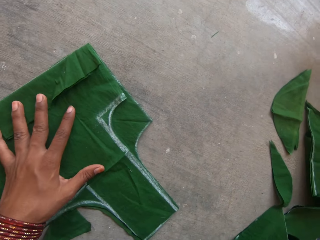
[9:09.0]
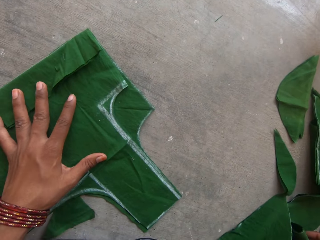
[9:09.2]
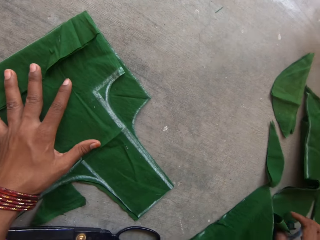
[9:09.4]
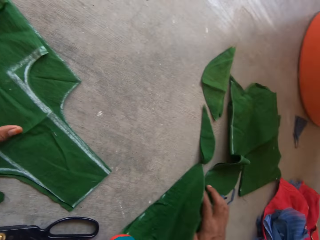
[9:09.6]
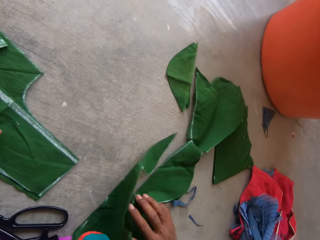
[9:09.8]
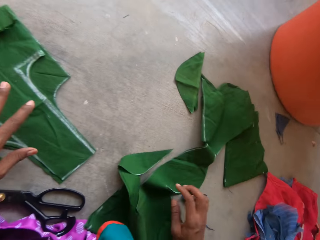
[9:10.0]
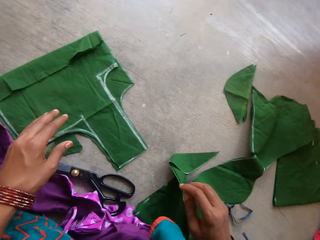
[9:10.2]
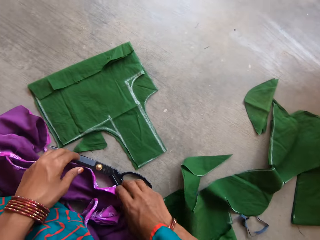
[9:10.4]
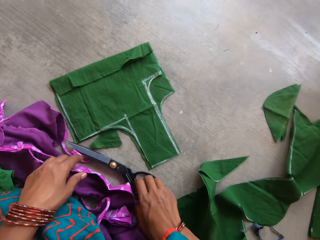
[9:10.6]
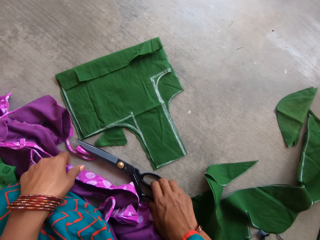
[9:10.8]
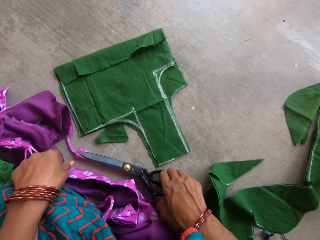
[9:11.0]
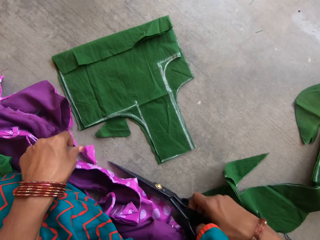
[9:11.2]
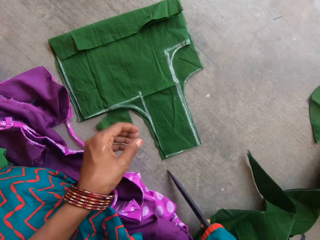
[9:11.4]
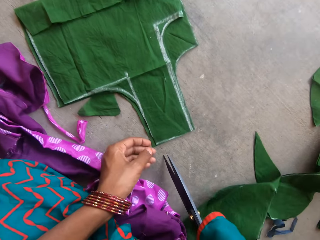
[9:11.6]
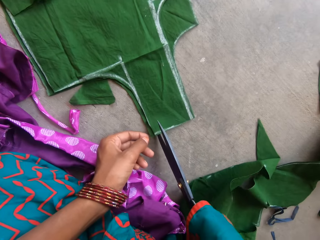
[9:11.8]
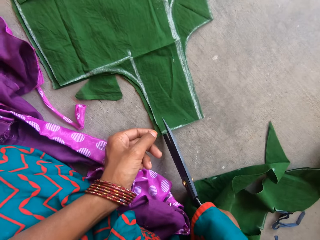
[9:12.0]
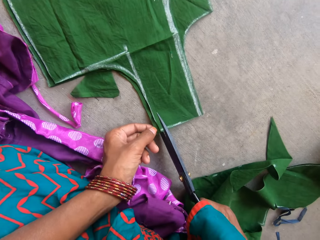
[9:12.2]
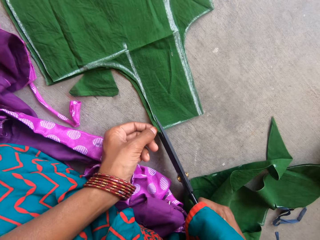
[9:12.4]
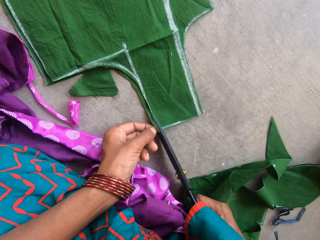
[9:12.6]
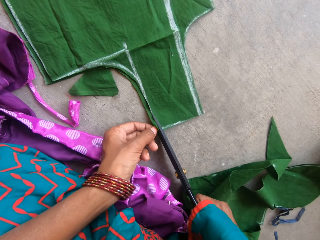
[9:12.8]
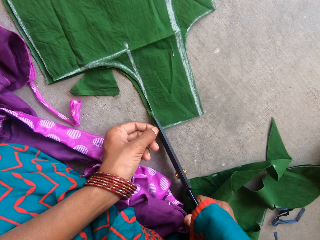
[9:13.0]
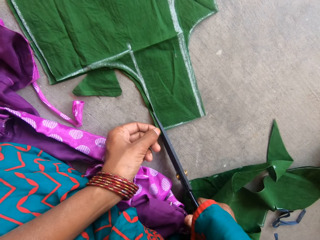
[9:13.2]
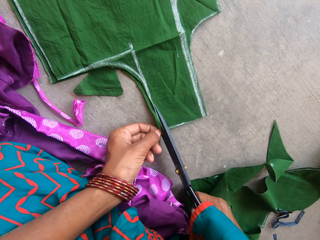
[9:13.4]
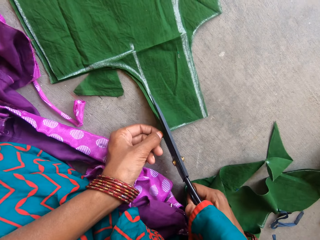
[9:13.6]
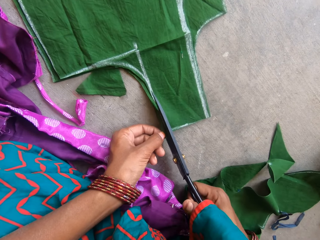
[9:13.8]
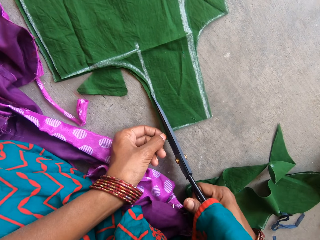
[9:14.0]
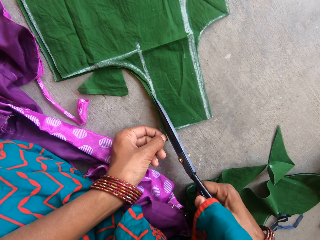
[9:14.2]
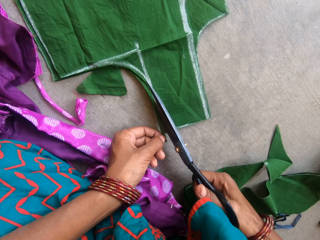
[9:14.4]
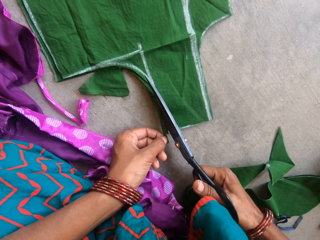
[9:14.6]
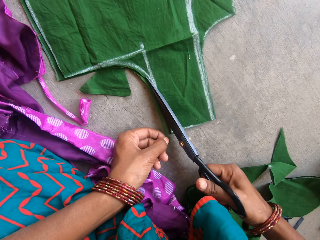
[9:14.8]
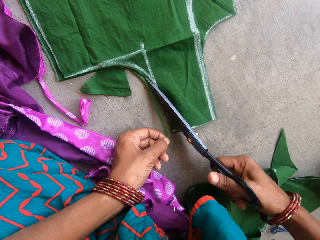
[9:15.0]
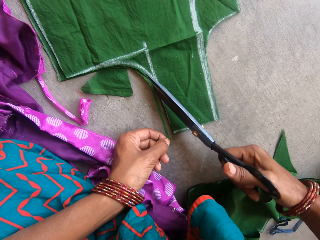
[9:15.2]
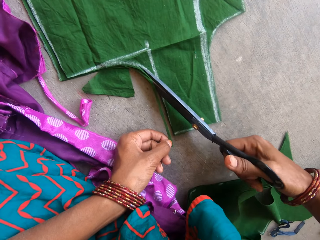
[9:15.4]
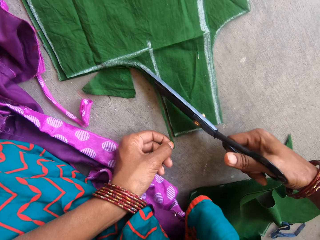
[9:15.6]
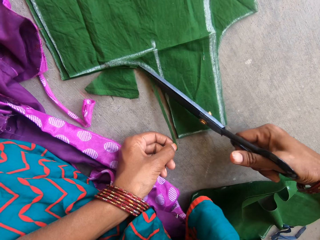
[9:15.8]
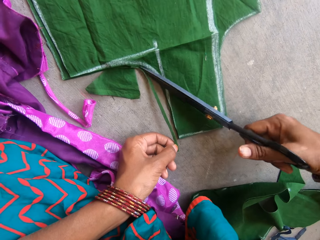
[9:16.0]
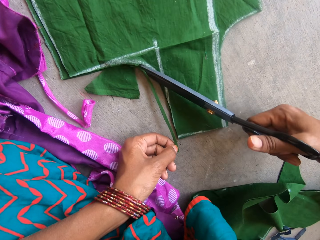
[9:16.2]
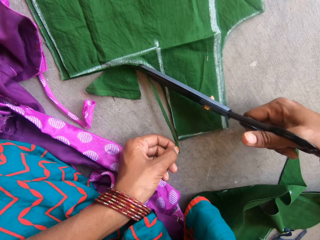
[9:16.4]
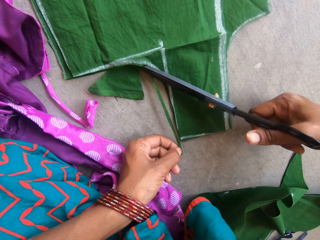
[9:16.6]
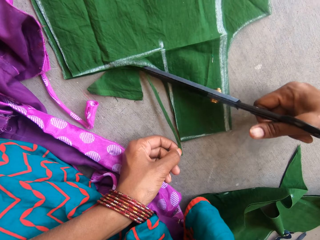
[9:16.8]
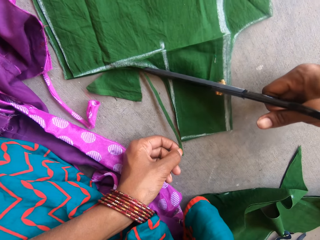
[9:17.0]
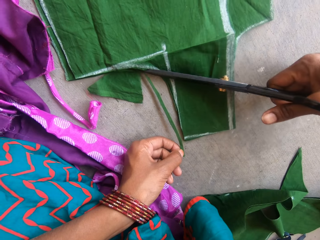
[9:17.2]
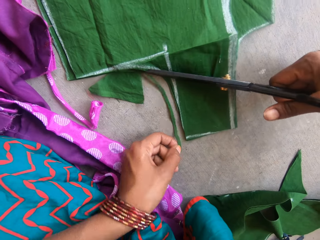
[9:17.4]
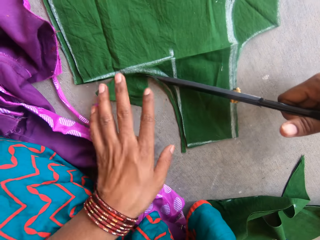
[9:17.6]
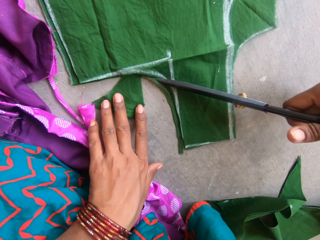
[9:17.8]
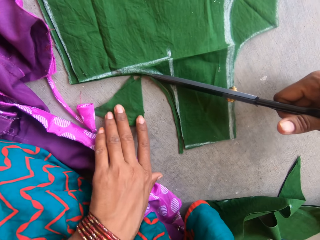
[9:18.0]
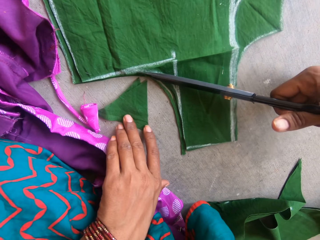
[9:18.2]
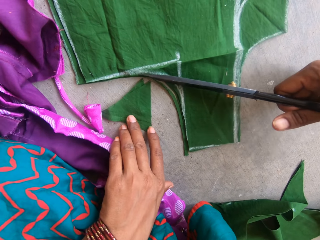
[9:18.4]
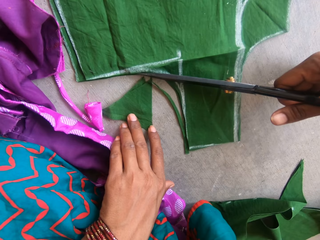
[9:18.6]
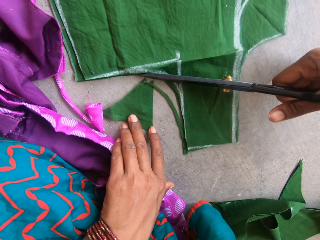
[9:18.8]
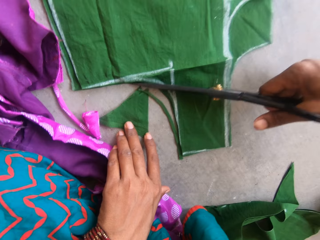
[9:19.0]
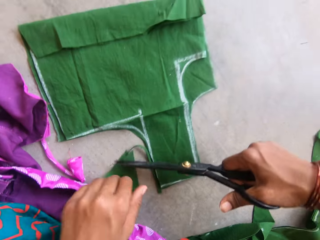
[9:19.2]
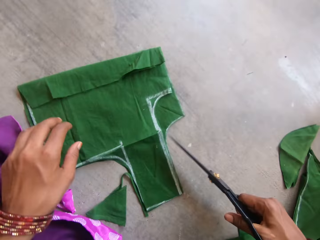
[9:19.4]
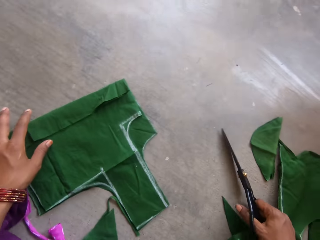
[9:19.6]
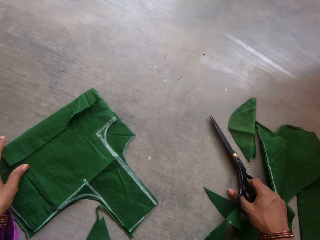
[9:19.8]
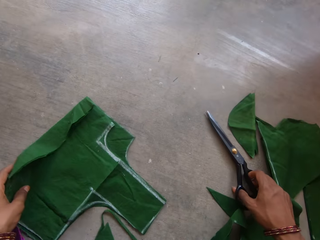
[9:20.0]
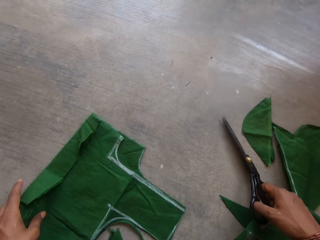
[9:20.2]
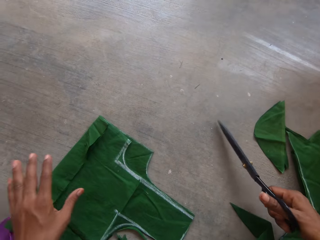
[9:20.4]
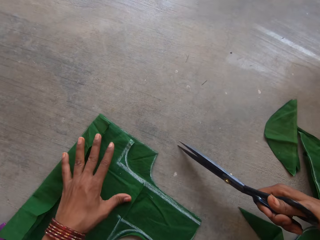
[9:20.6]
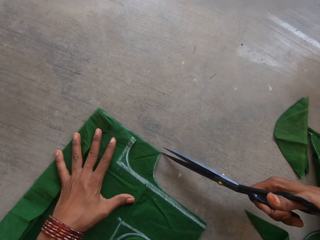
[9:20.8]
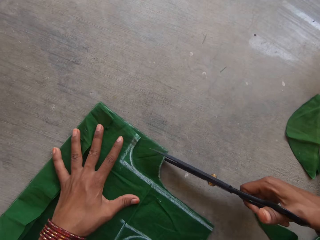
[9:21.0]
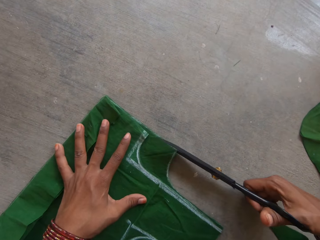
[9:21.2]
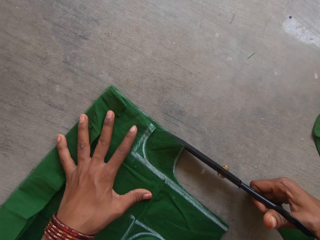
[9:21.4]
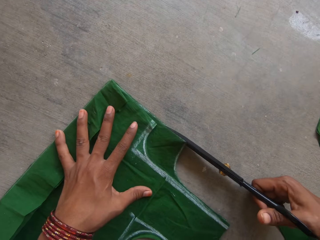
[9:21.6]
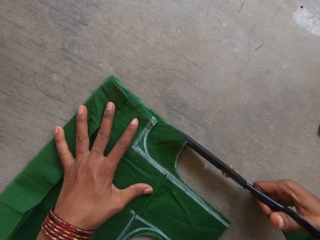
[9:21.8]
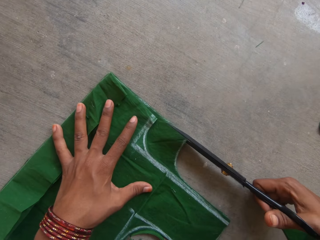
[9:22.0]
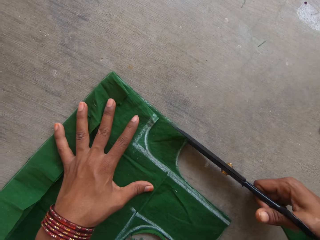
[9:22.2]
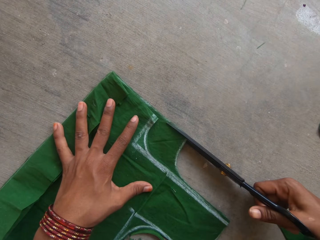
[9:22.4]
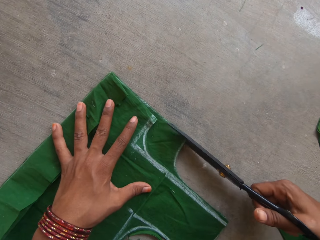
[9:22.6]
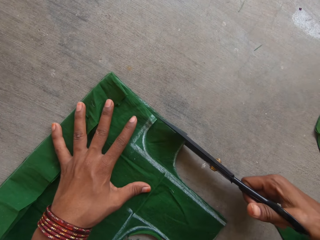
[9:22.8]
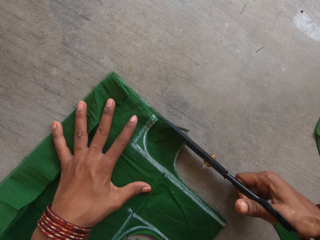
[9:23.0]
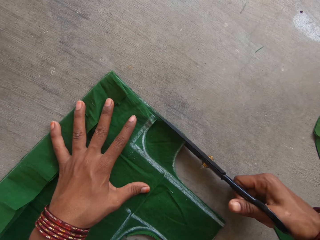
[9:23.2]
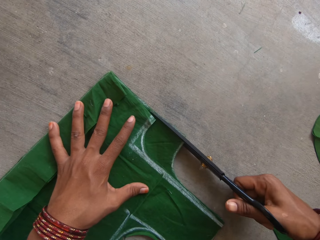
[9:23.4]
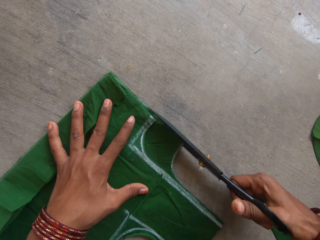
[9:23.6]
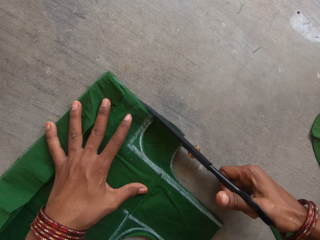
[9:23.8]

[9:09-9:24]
The camera wearer picks up the scissors on the floor with her right hand. She cuts the piece of green cloth with the scissors with both hands. She holds the piece of cloth with her left hand, moves the piece of cloth on the floor and holds the piece of cloth with her left hand. She cuts the piece of cloth with the pair of scissors.

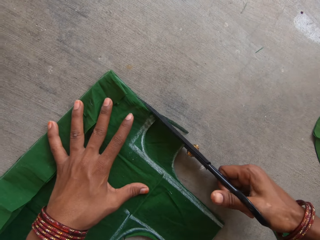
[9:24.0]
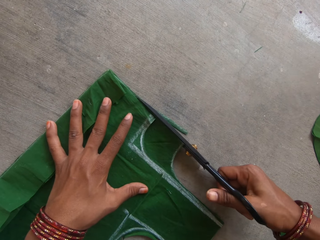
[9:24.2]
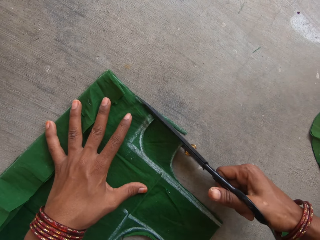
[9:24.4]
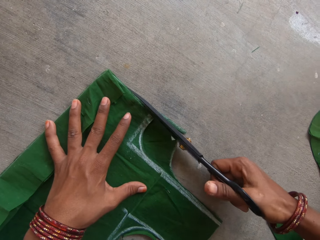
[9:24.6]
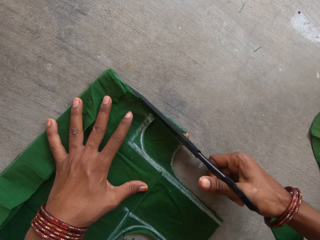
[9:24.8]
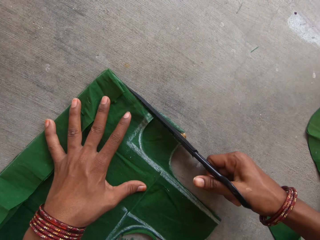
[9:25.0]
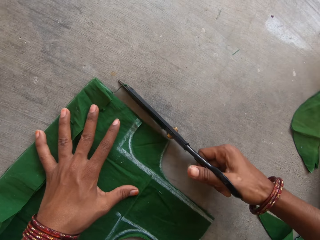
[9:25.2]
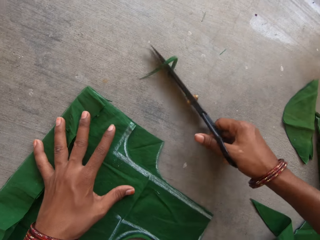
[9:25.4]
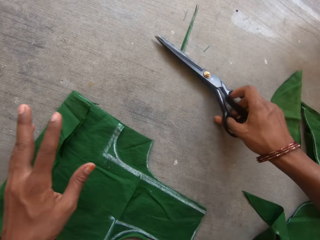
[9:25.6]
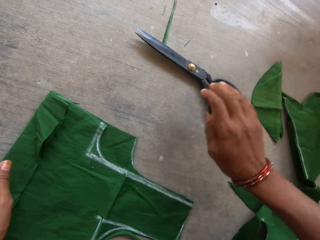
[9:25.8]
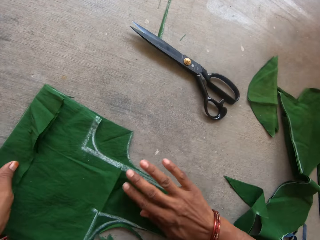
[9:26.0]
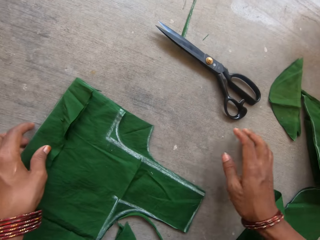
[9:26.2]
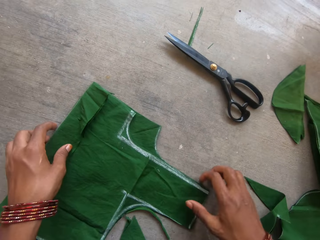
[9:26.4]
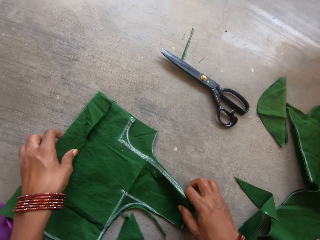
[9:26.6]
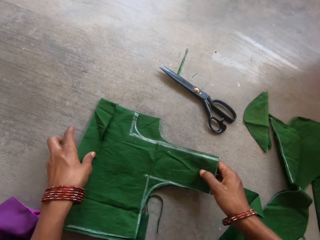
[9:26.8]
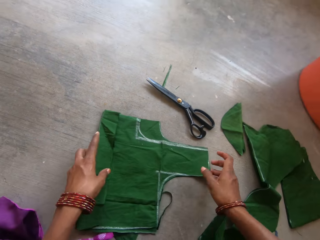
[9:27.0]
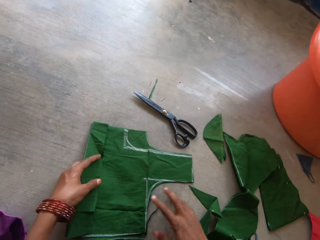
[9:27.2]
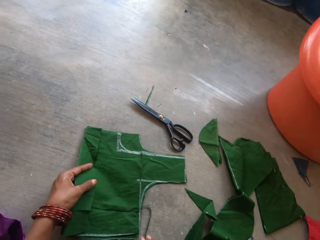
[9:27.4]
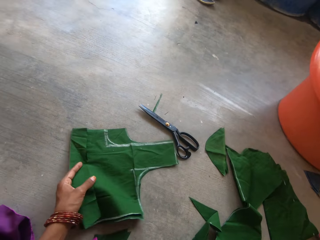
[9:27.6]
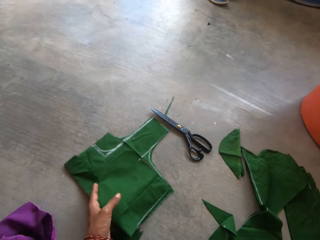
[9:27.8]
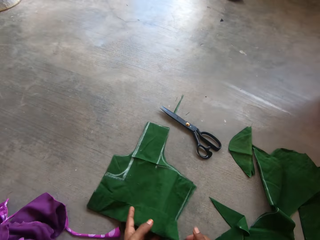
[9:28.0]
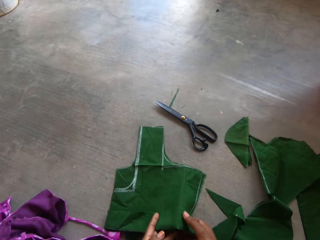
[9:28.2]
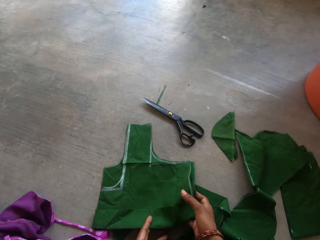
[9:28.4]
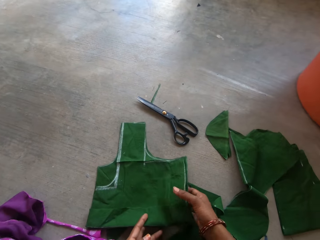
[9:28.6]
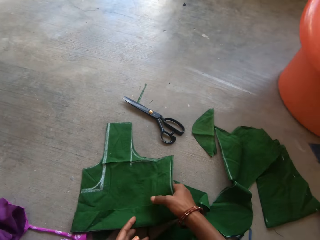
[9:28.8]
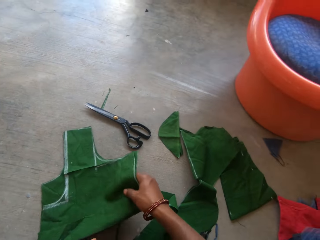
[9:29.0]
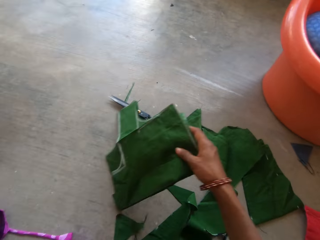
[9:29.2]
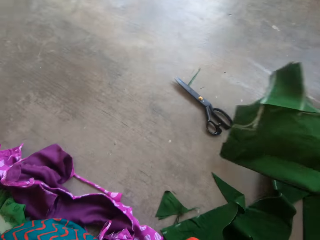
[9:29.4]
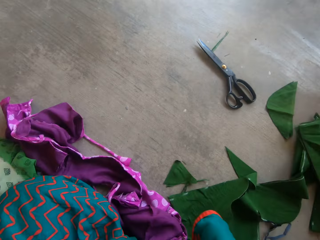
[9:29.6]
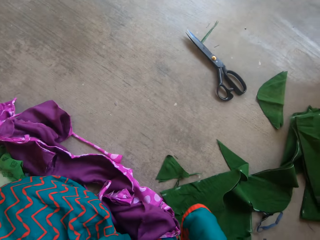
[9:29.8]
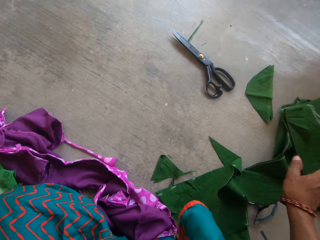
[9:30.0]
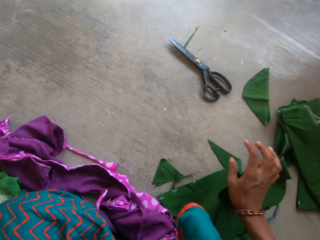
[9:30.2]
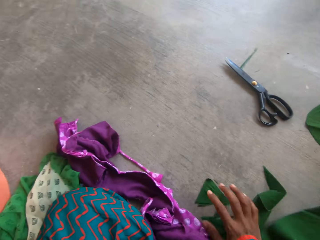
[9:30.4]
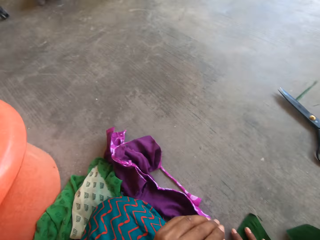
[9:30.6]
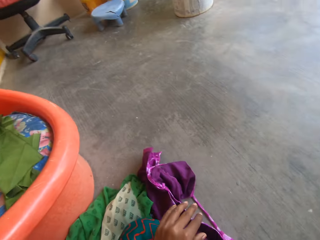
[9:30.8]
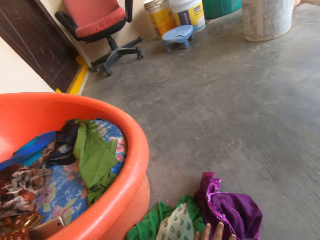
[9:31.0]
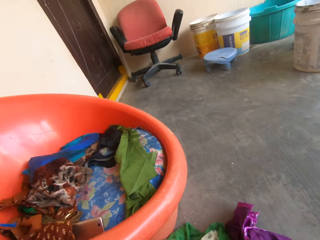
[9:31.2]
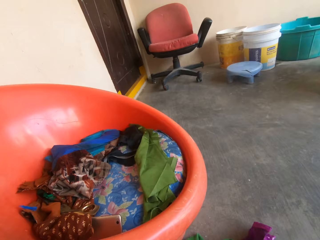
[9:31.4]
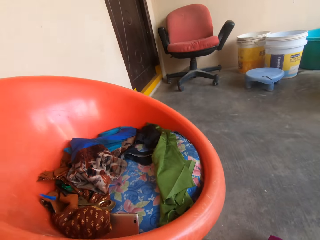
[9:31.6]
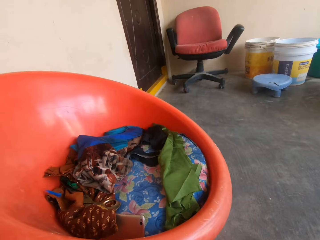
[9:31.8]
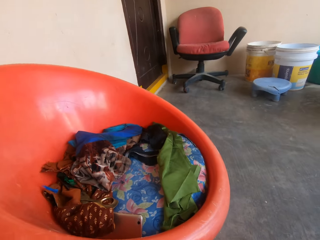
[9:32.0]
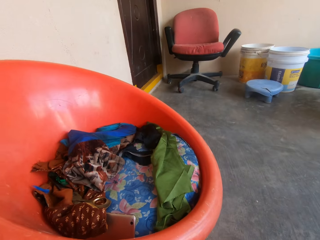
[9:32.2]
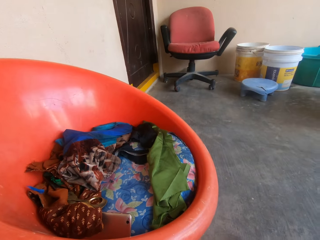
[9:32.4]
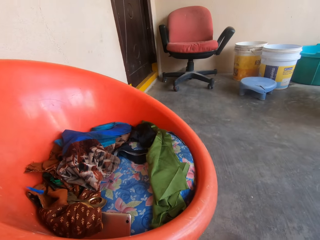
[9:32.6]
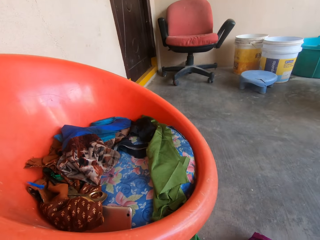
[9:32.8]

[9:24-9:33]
The camera wearer drops the pair of scissors on the floor with her right hand. She holds the piece of cloth with her hands. She moves the piece of fabric on the floor with her hands. She puts the piece of cloth on the floor. She sits on the floor.
